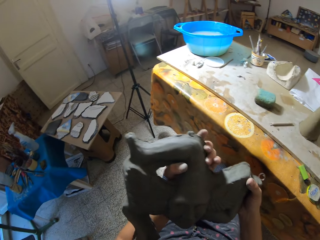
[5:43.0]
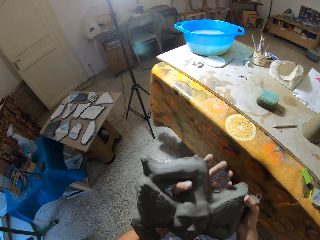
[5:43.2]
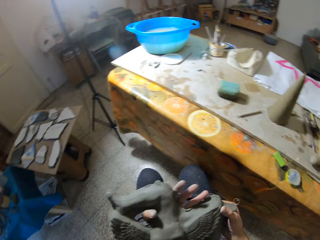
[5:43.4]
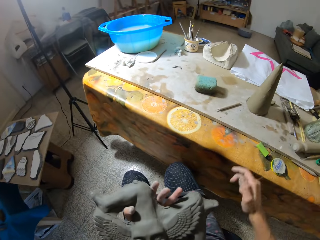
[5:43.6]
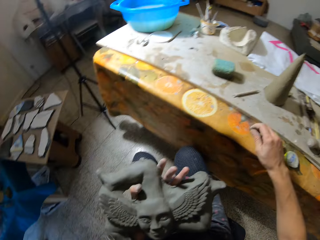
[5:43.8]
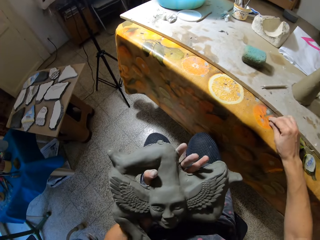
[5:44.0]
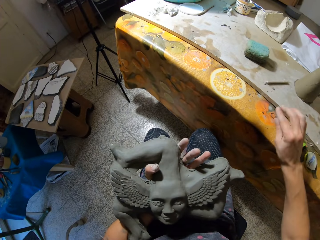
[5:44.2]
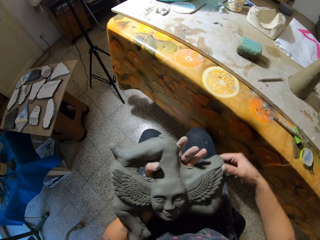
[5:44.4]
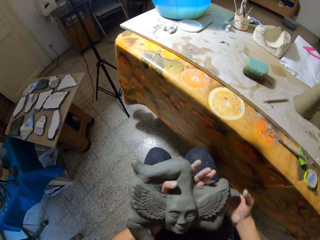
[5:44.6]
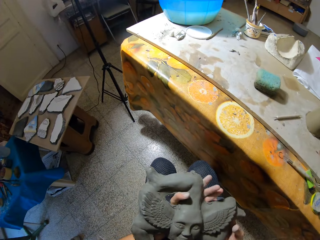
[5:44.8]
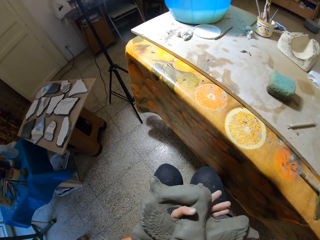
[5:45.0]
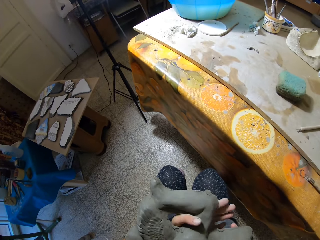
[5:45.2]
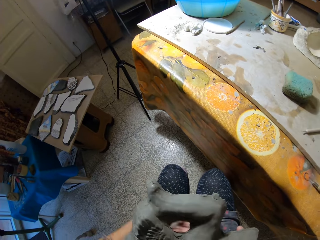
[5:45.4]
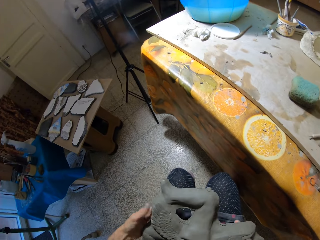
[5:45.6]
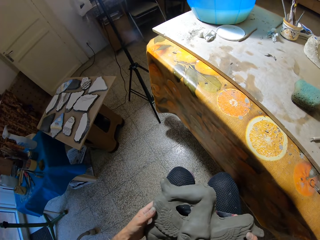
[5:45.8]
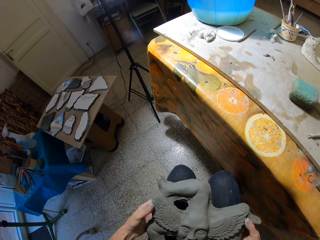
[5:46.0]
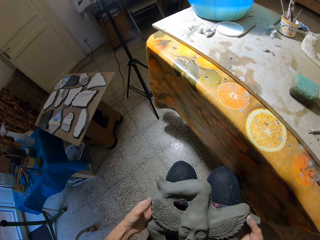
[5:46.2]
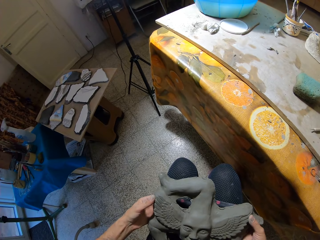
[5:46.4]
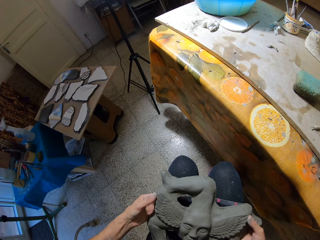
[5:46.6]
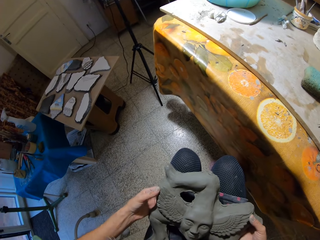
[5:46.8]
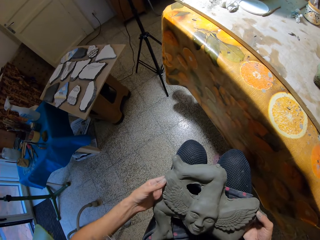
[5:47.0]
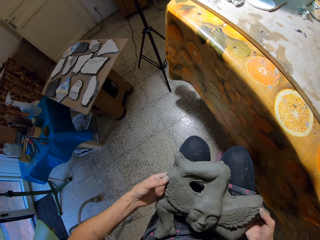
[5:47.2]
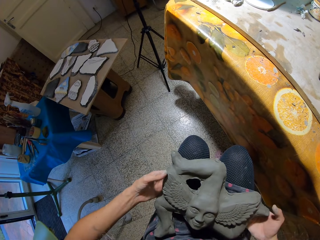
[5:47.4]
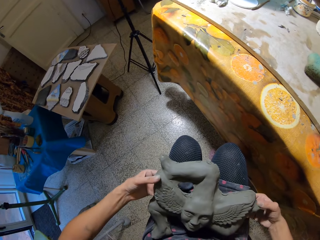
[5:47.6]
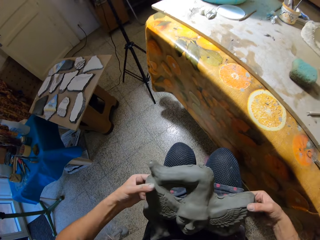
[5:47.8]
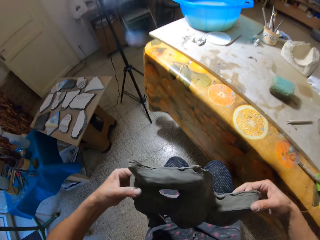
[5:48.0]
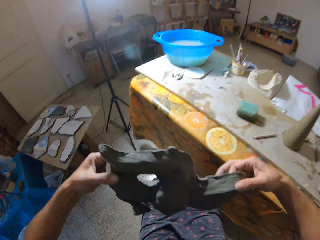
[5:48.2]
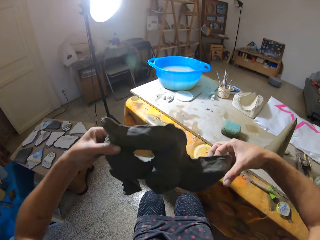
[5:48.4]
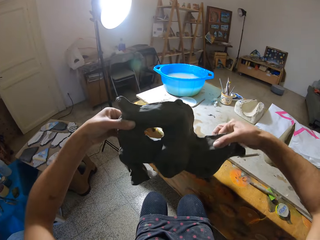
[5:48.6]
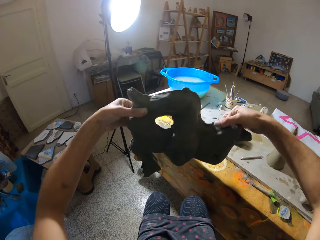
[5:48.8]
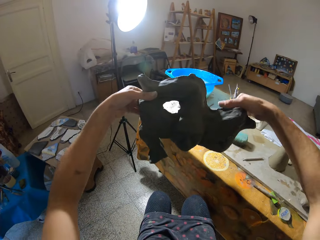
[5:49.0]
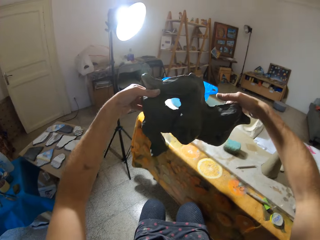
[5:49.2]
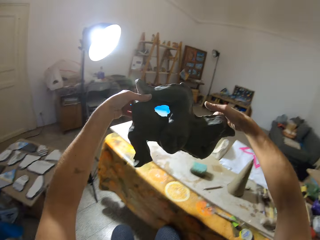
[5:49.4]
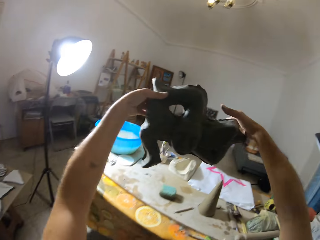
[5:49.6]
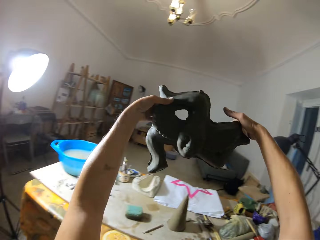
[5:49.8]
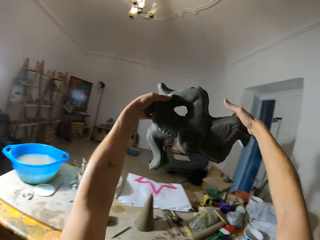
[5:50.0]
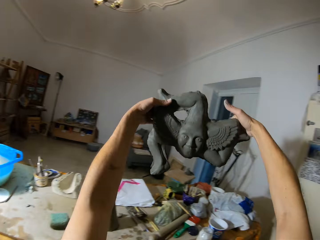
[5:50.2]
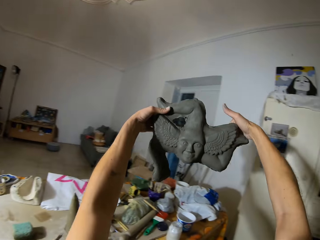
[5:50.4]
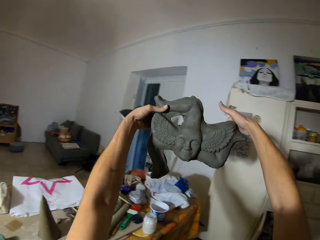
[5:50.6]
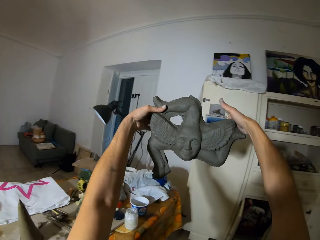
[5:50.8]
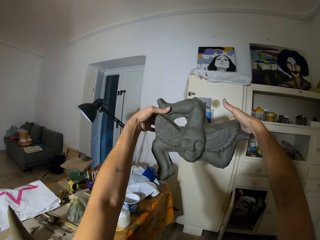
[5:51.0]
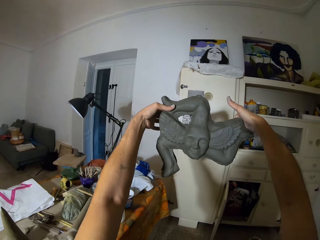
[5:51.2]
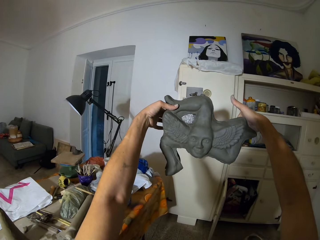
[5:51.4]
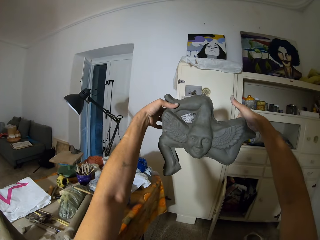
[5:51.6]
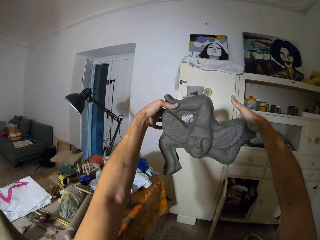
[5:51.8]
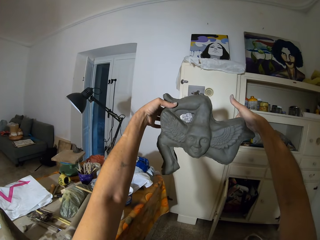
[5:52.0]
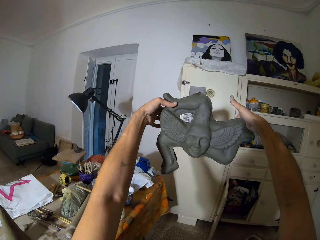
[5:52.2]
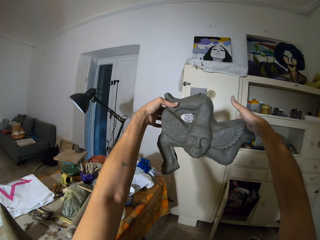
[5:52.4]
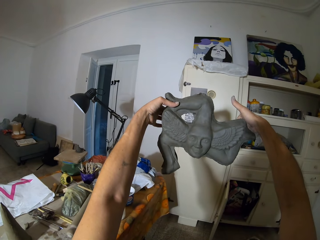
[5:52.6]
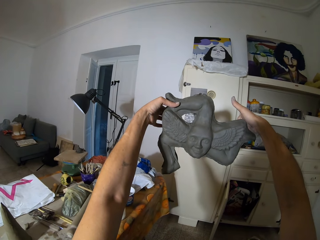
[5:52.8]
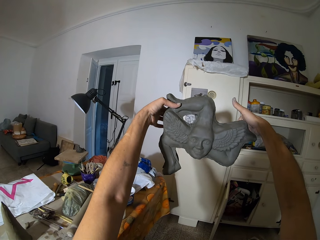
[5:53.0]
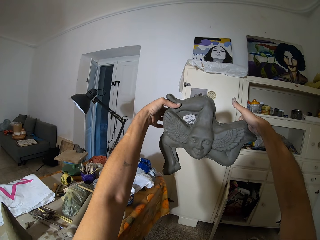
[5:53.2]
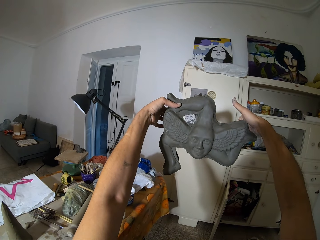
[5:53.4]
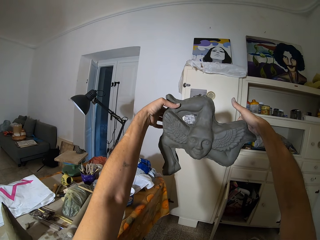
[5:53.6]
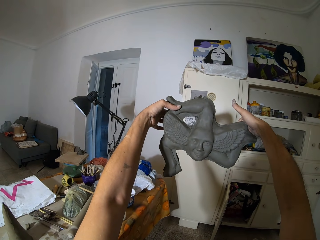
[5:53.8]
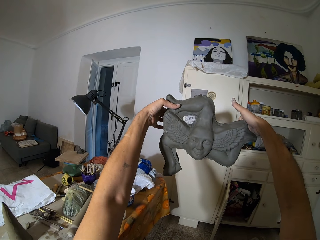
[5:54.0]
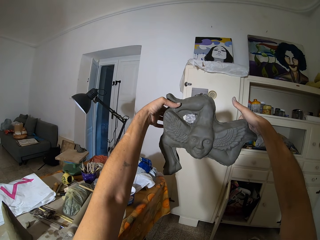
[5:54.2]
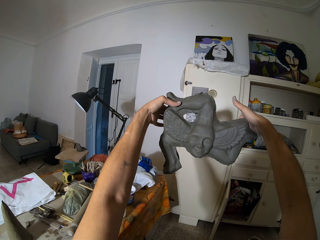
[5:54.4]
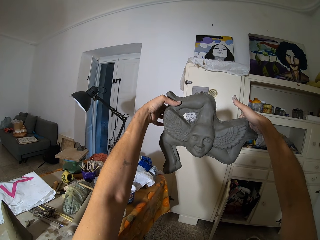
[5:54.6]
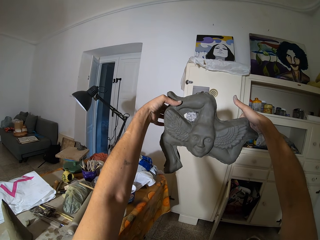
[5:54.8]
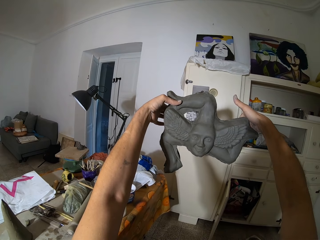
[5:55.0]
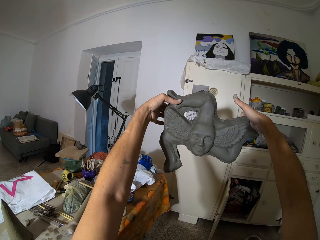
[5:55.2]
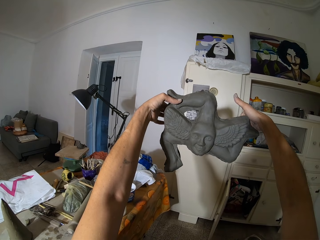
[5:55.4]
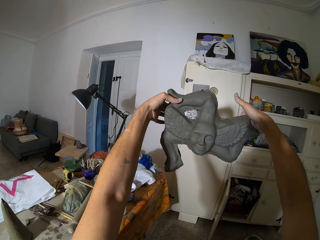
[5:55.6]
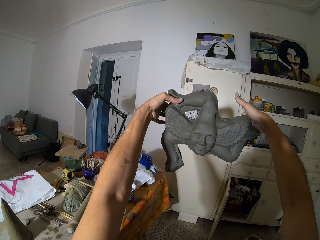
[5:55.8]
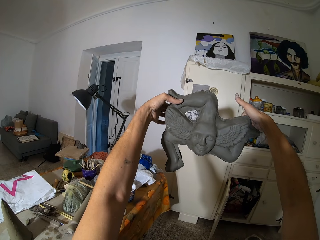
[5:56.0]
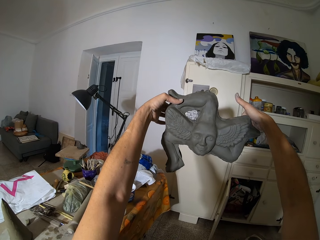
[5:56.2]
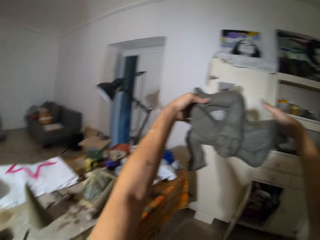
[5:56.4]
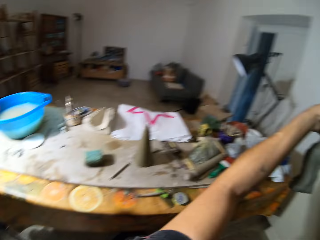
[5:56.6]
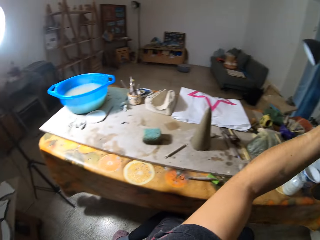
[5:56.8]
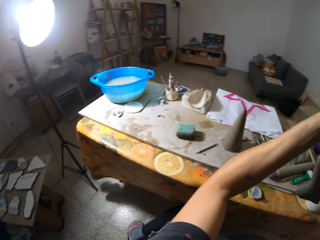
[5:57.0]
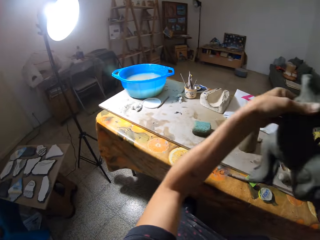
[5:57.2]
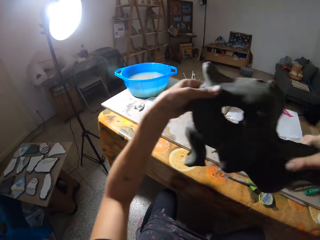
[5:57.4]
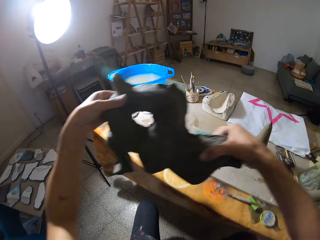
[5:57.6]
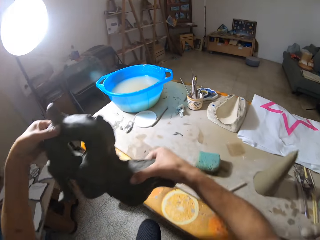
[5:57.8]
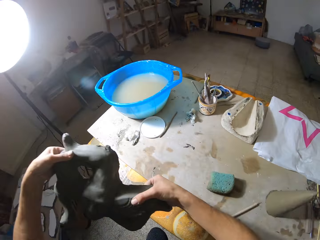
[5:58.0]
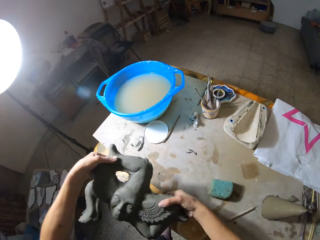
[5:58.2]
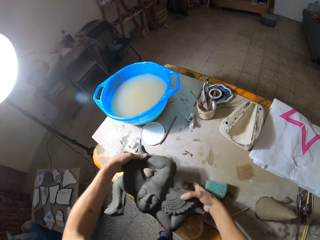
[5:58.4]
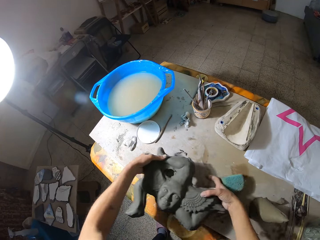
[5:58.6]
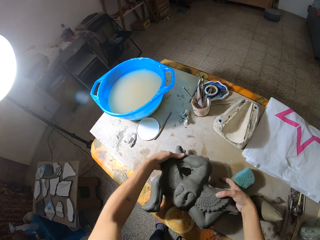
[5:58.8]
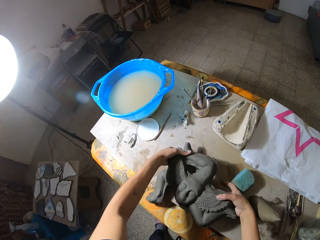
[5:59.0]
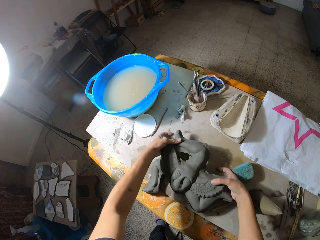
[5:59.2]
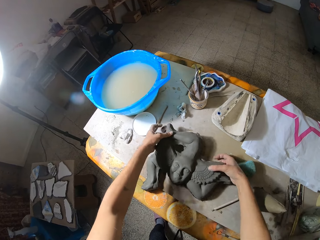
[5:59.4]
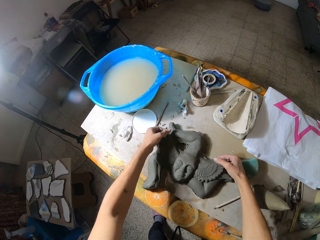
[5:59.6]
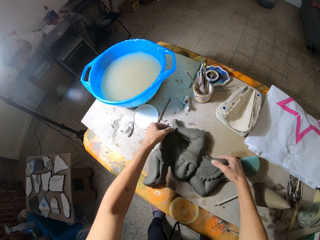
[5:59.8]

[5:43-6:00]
The camera wearer holds the sculpture with both hands. She drops the ribbon tool on the table with her right hand. She holds the sculpture with both hands. She raises the sculpture with both hands. She turns. She turns back. She stands. She places the sculpture on the table with both hands.

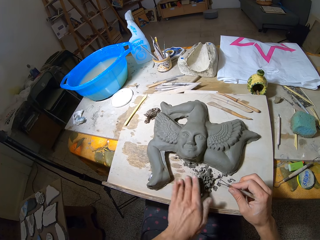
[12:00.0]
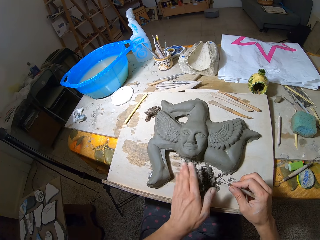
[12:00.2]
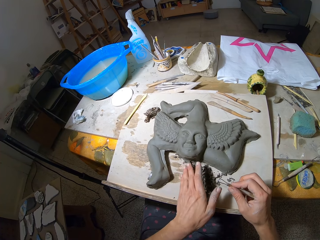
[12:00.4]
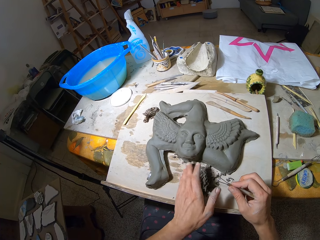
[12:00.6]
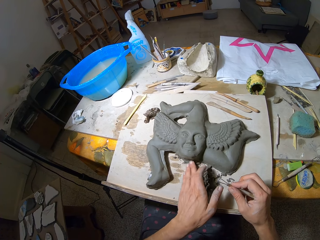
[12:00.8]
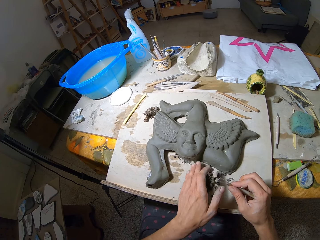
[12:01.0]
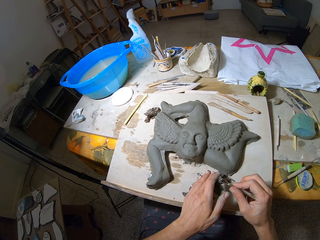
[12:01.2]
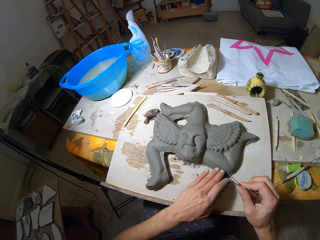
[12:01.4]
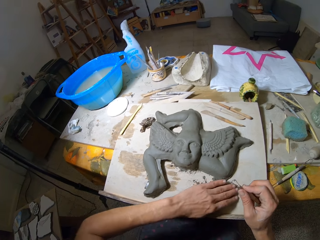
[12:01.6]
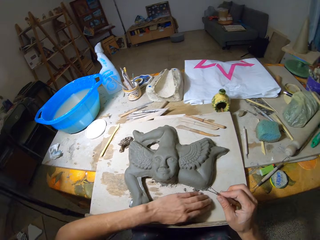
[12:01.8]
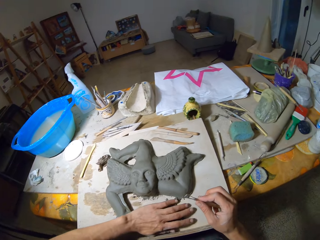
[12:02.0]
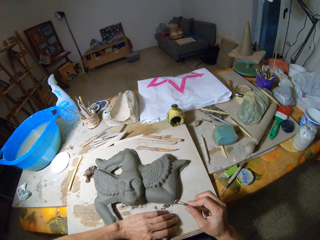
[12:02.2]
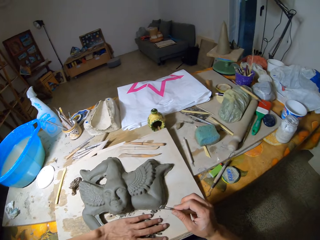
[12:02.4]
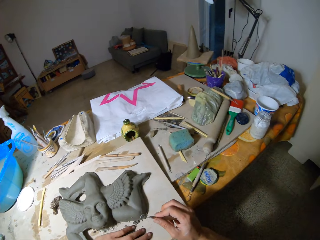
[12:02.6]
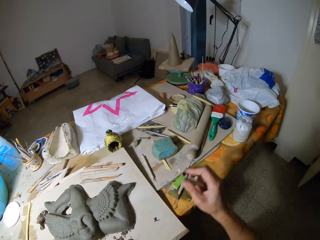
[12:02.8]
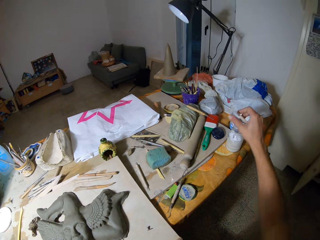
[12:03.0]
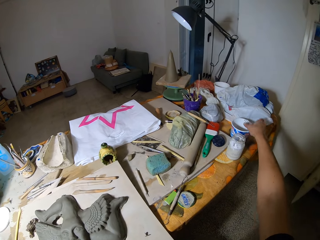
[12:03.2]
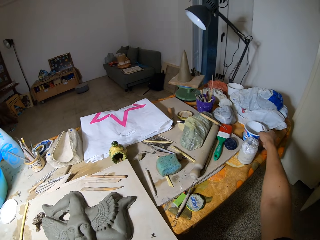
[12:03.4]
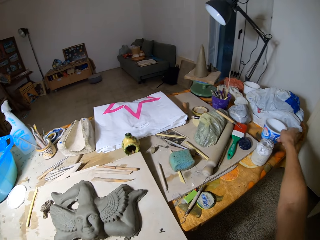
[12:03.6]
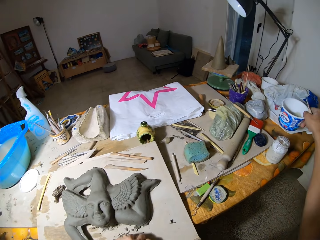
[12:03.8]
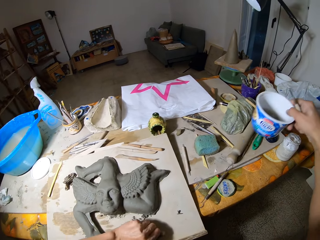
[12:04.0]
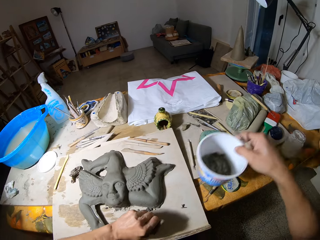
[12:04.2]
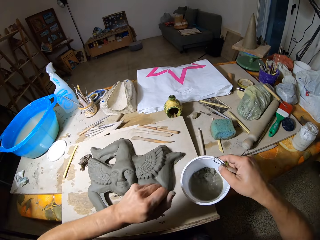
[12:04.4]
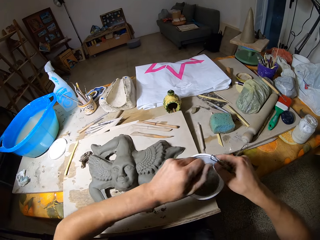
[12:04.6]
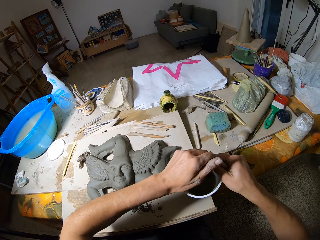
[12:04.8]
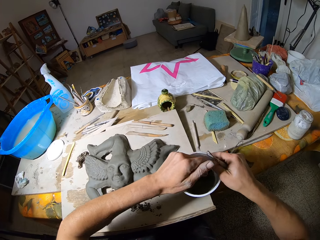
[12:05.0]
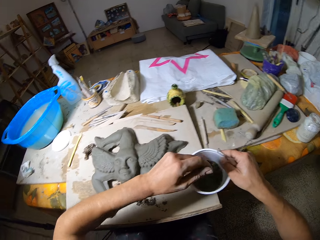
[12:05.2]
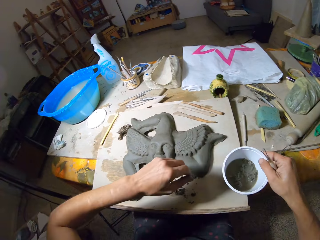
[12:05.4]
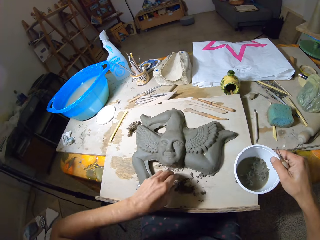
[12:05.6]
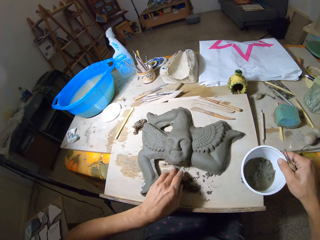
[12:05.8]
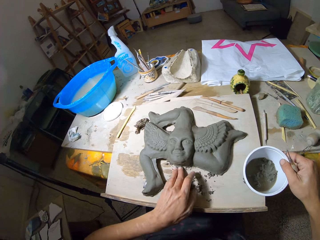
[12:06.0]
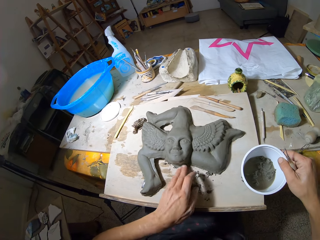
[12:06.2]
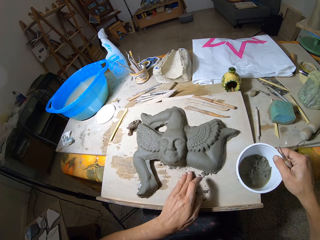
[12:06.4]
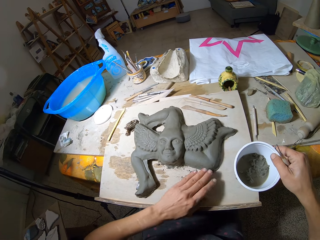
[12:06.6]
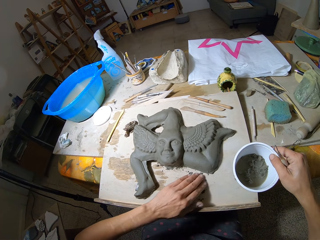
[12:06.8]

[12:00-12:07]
The camera wearer puts the dirt together on the table. He looks around the room. He picks up a cup of clay from the table with his right hand. He places the pieces of clay in the cup of clay with his left hand. He gathers some pieces of clay on the table with his left hand.
